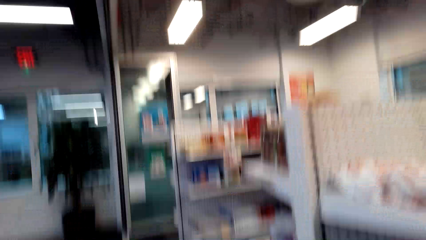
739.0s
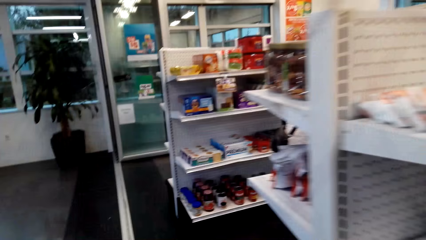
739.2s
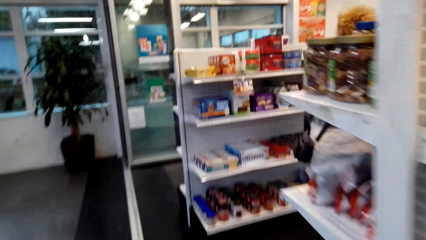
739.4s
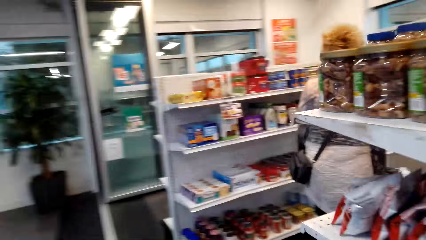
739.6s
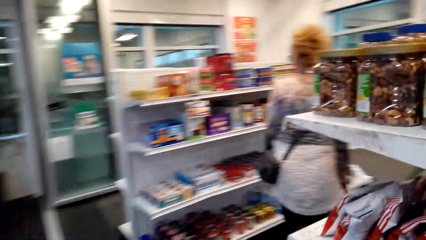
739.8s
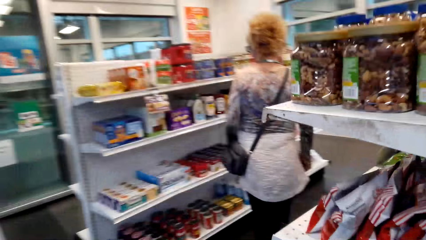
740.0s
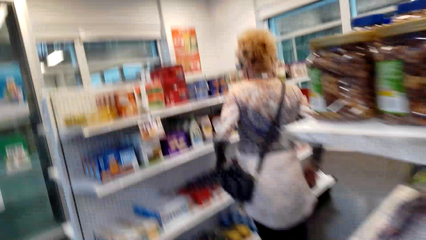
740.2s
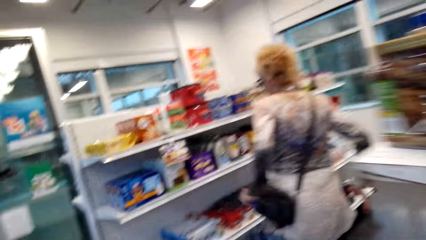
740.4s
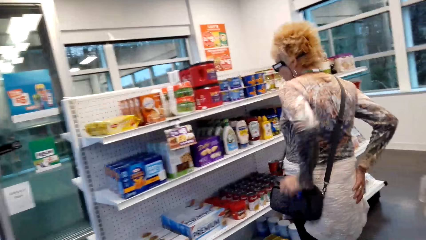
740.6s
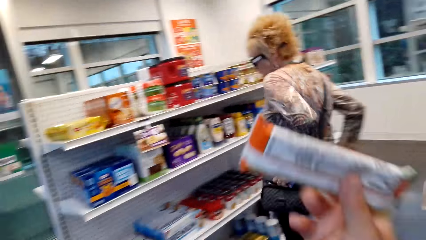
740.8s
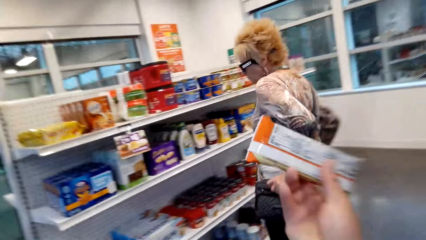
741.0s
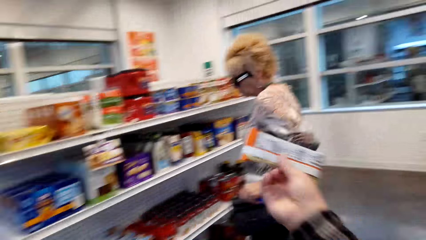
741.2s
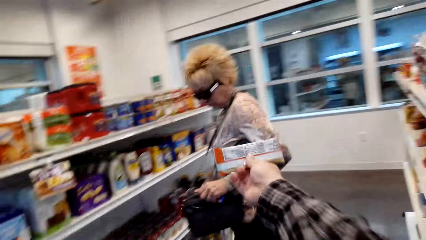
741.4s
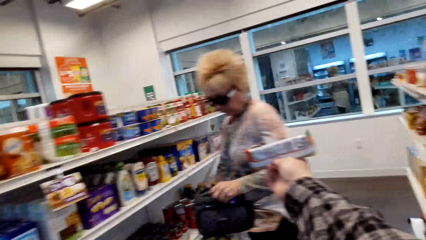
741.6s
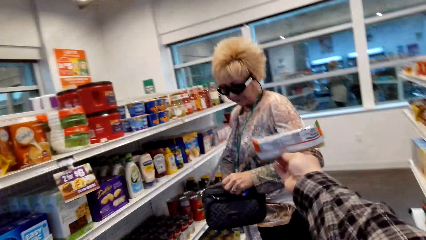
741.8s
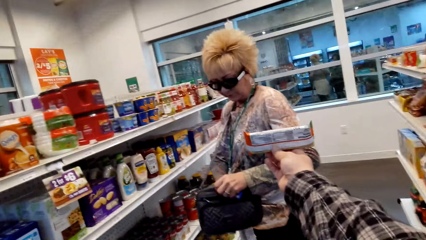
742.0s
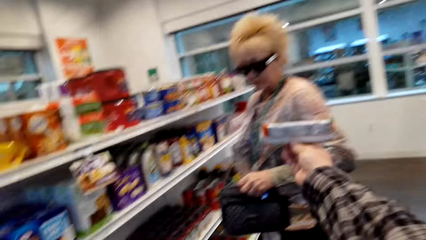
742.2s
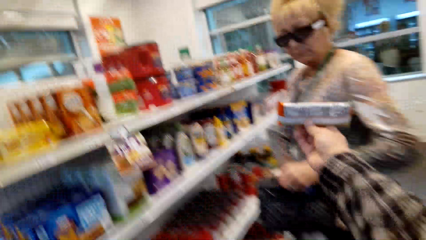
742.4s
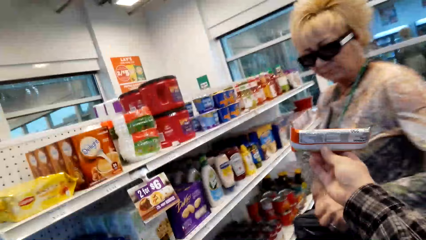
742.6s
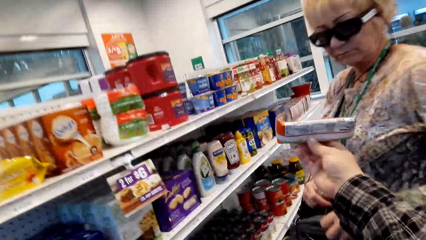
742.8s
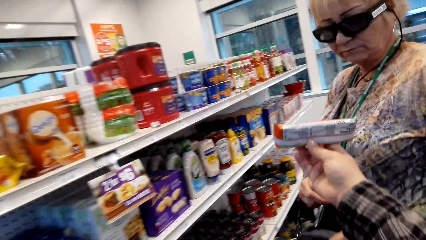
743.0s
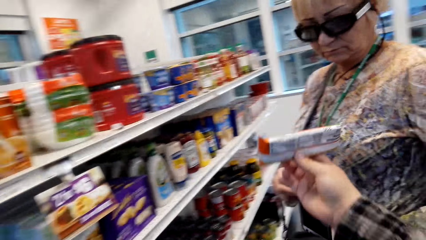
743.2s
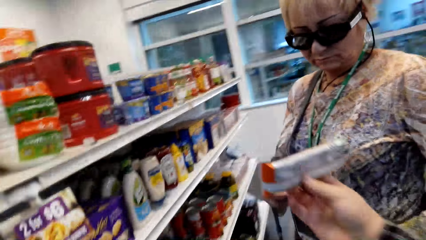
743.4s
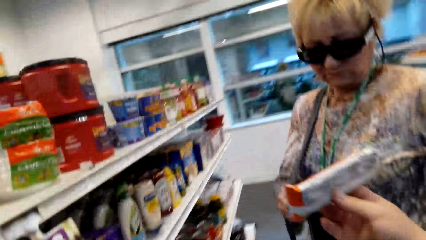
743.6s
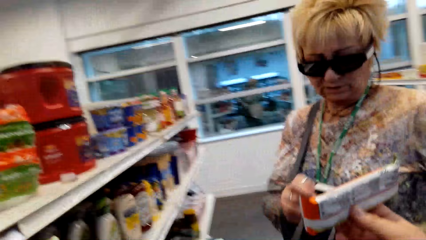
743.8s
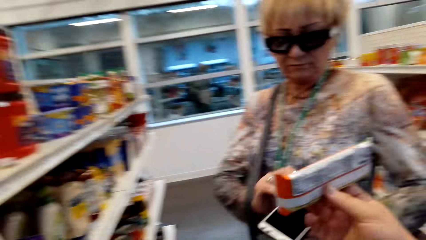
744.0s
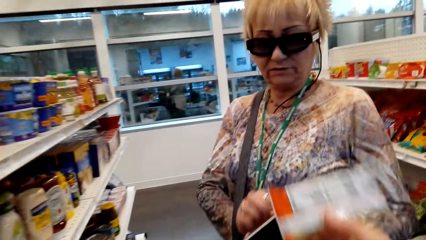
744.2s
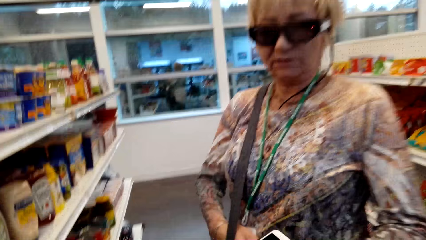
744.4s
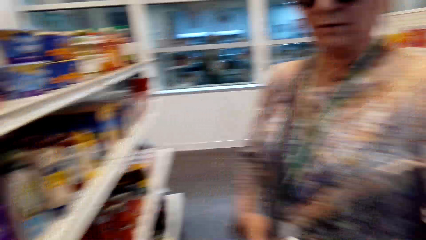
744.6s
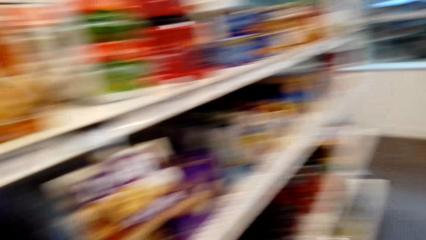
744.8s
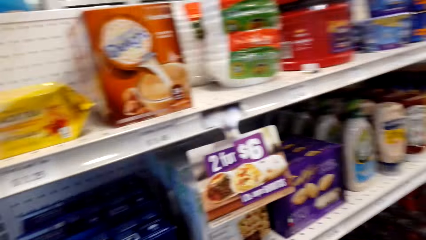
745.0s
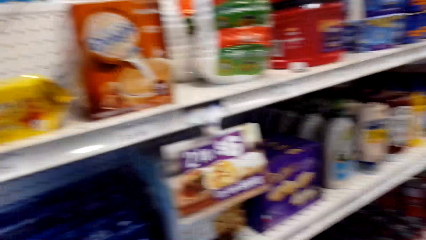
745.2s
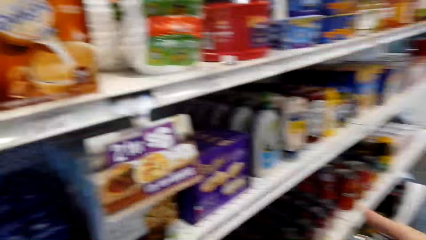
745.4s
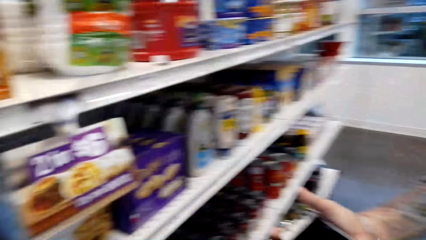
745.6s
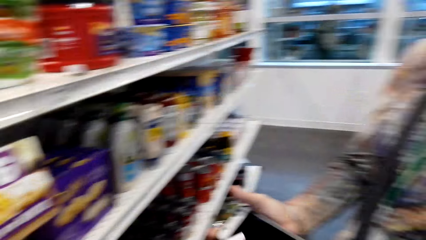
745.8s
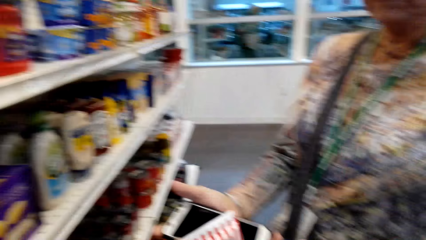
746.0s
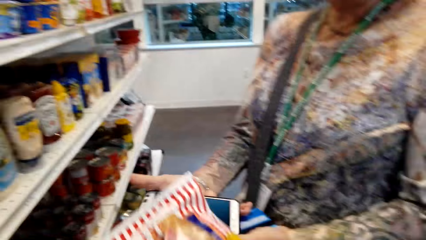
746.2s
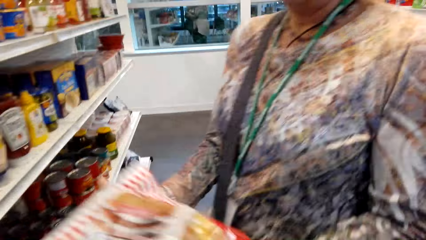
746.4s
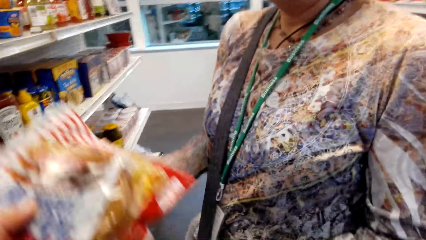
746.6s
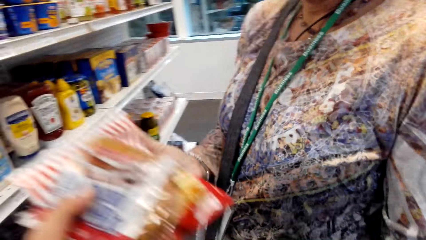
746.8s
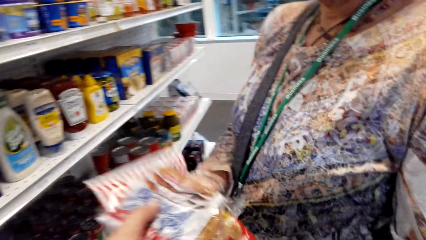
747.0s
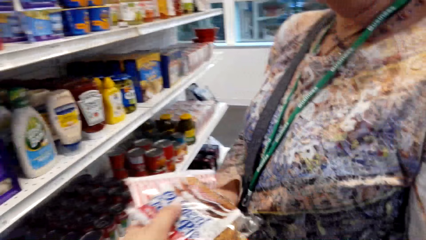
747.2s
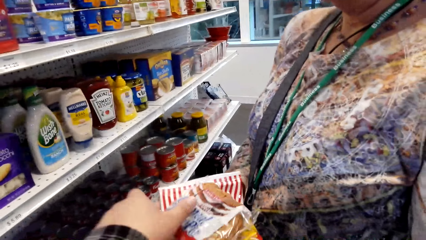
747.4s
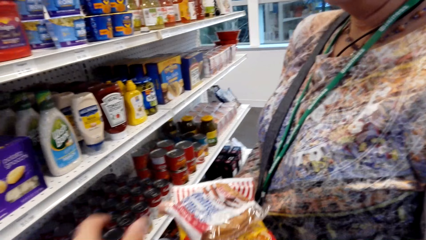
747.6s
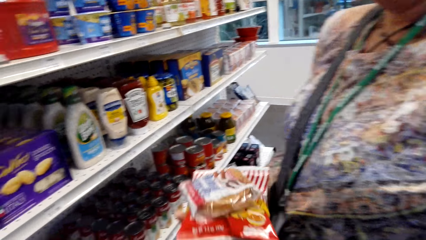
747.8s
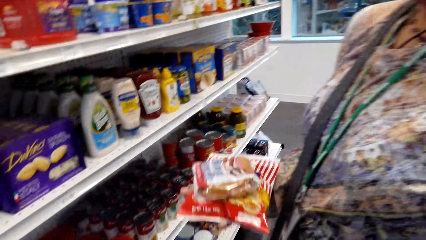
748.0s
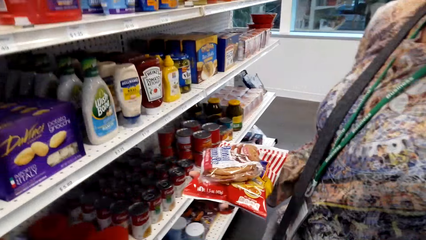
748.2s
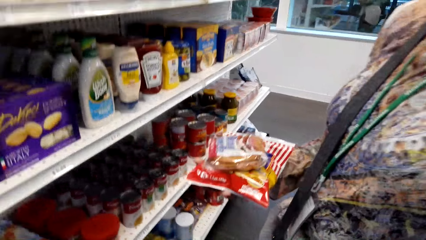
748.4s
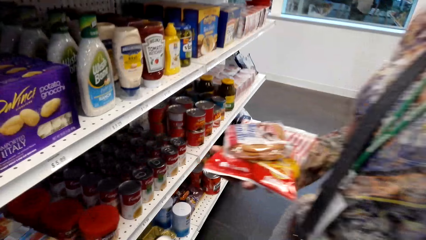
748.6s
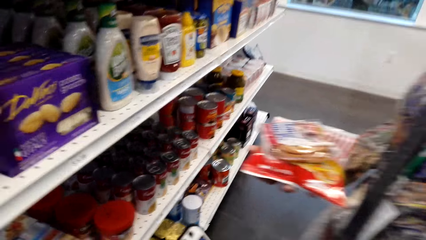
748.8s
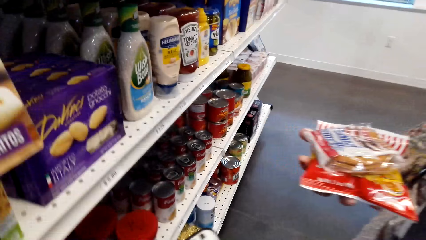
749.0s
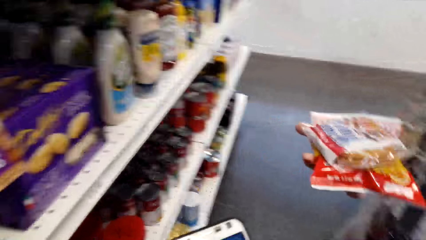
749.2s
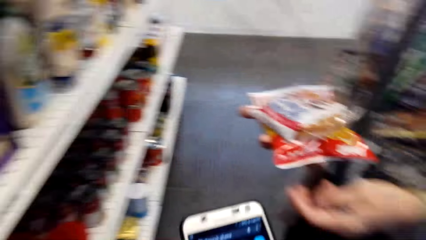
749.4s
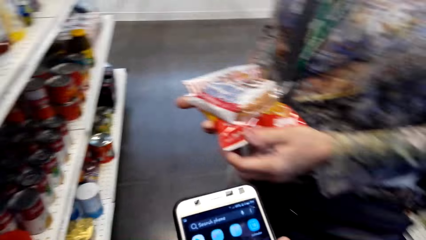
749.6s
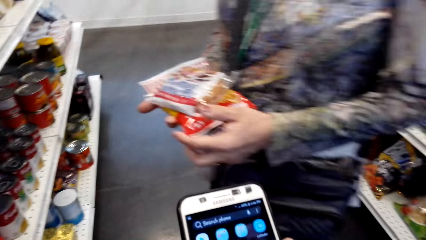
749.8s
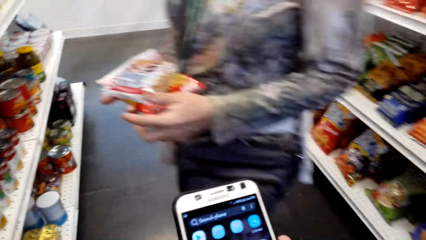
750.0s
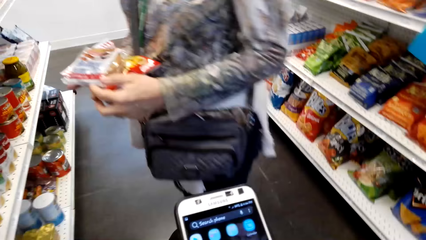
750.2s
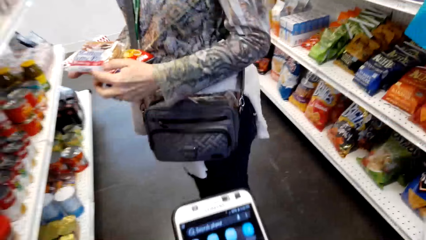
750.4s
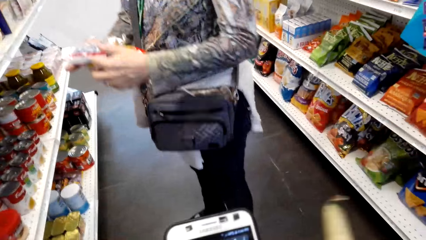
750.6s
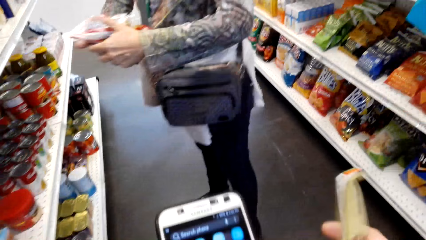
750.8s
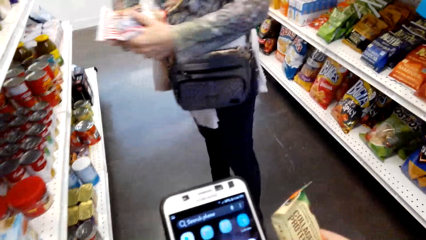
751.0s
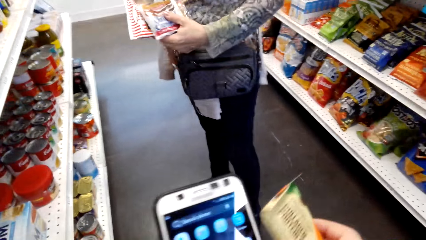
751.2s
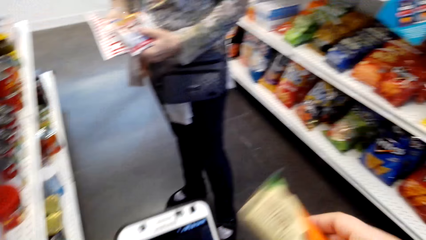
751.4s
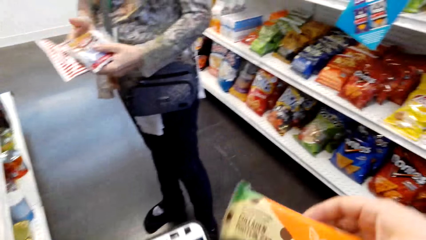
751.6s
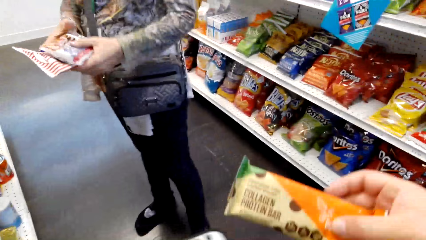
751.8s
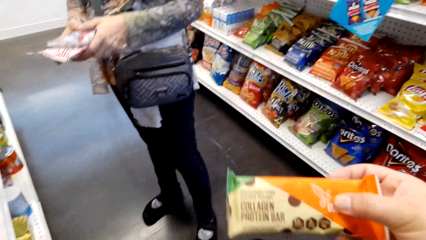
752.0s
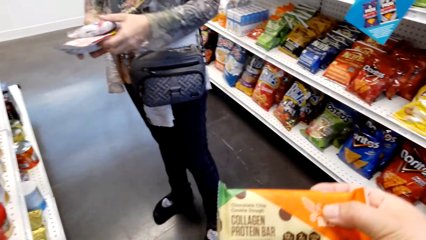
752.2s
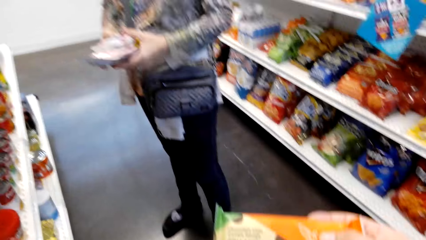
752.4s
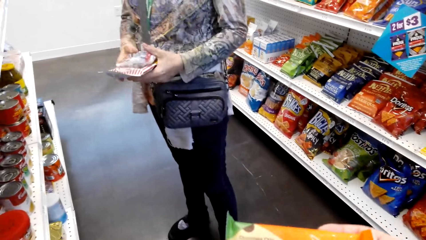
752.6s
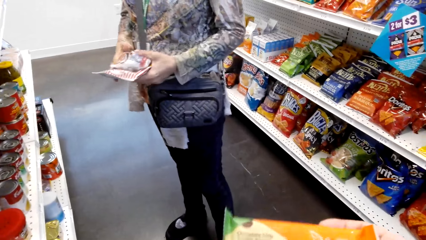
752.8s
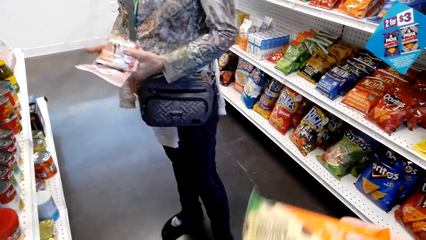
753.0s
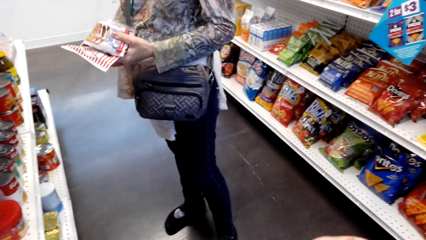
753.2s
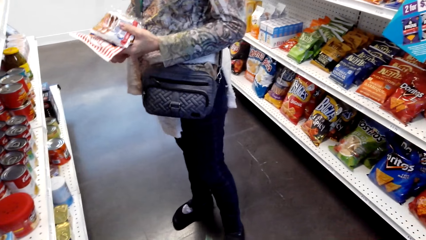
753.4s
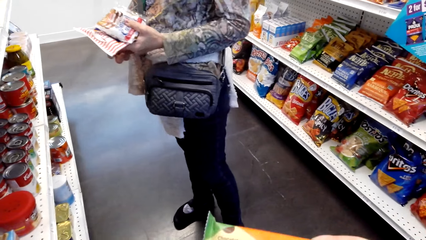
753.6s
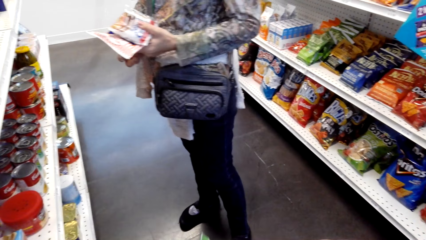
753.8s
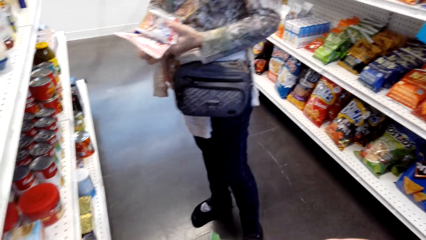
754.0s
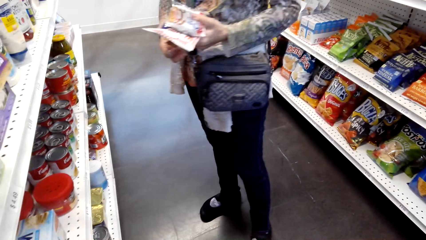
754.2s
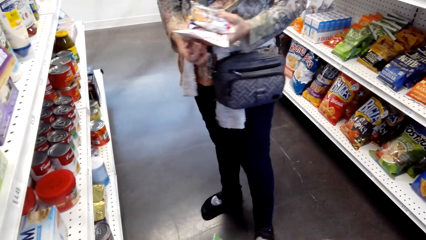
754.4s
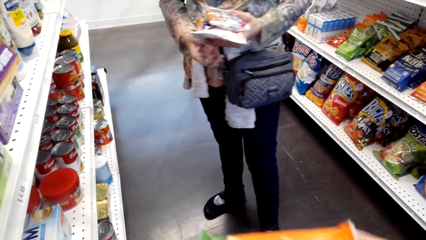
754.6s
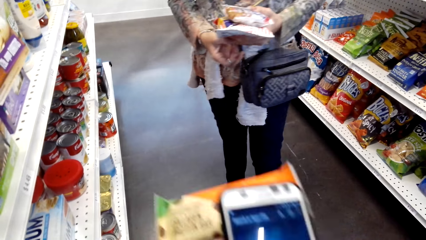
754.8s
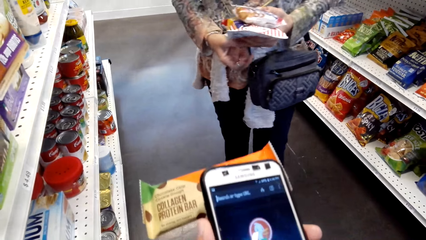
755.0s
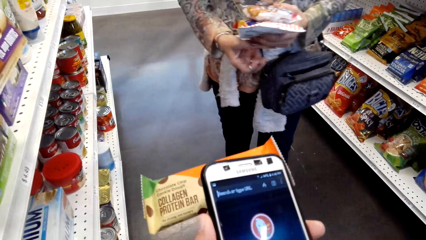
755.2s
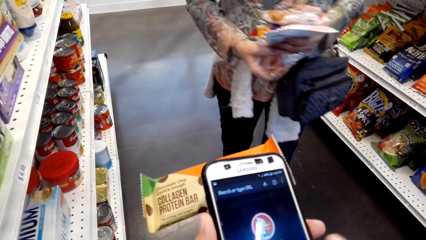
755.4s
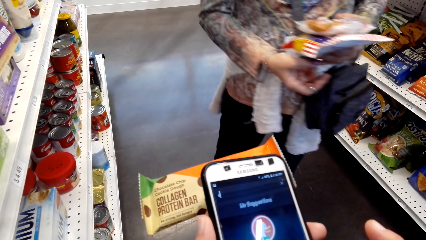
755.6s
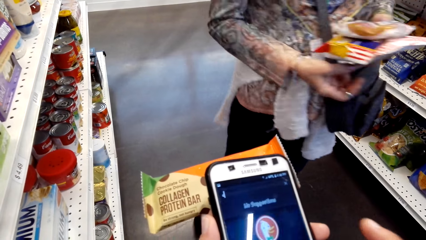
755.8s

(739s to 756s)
The camera wearer walks towards a lady. They hold an object. They hand a packet of biscuits to the lady. They look around. They pick a packet from the shelf. They give the lady a sachet of something. They scroll on a phone. They hold the packet of biscuits.
